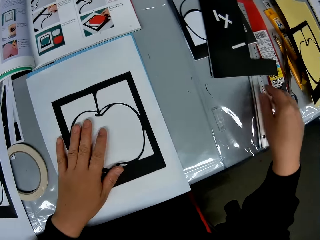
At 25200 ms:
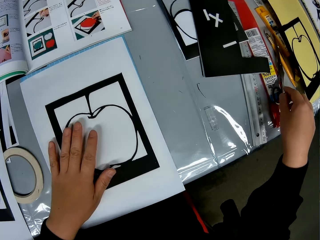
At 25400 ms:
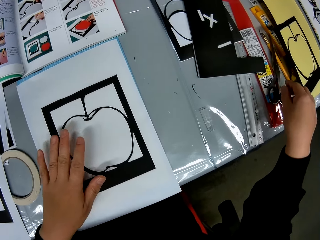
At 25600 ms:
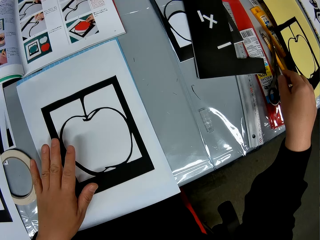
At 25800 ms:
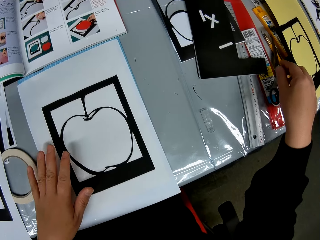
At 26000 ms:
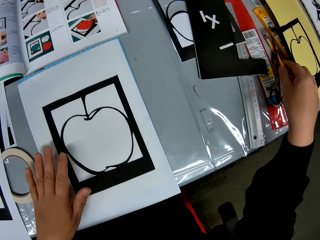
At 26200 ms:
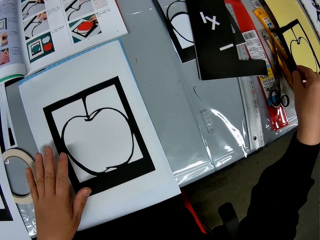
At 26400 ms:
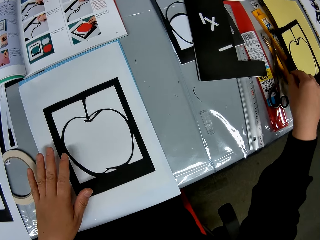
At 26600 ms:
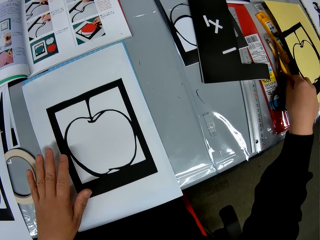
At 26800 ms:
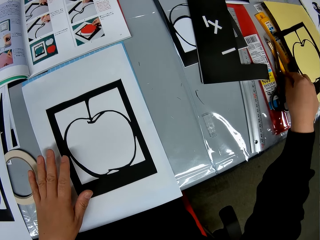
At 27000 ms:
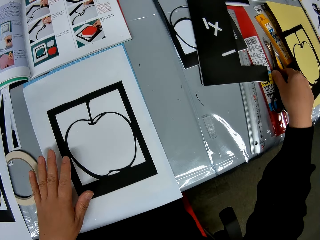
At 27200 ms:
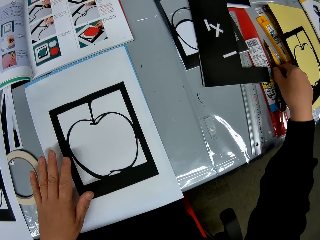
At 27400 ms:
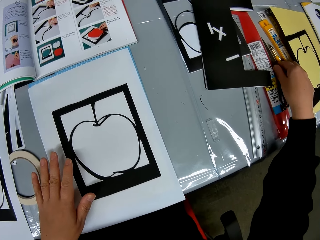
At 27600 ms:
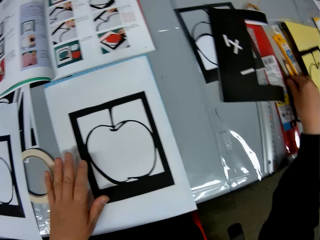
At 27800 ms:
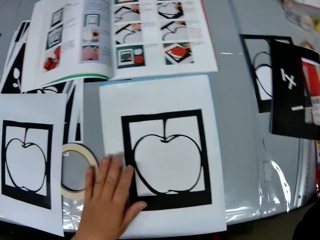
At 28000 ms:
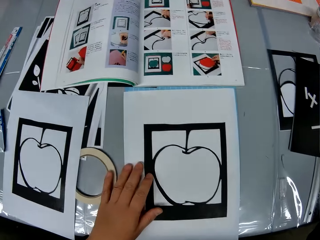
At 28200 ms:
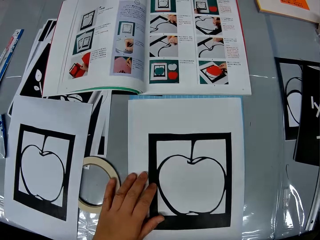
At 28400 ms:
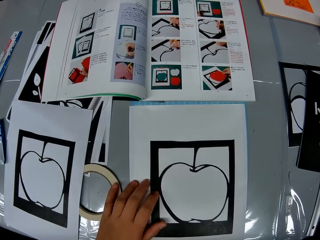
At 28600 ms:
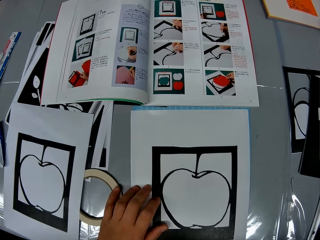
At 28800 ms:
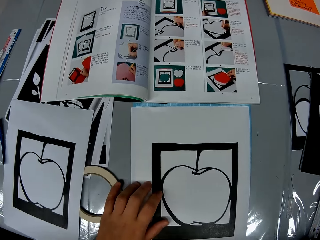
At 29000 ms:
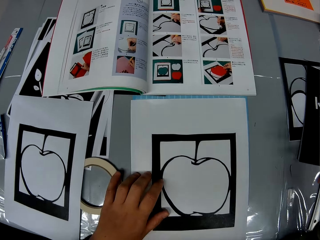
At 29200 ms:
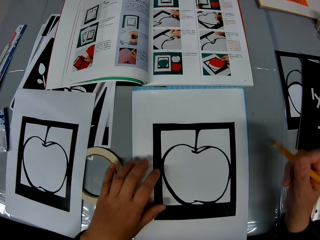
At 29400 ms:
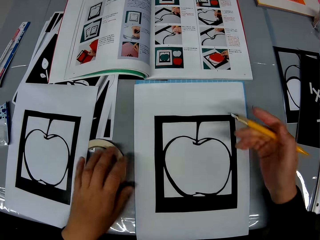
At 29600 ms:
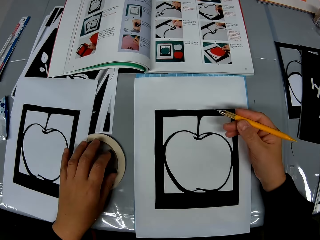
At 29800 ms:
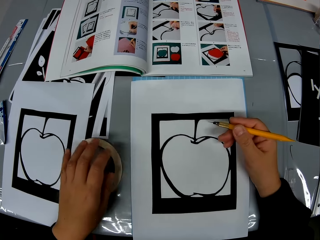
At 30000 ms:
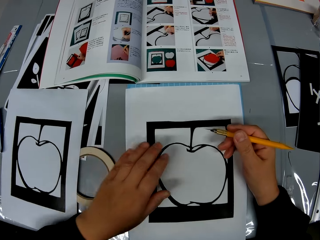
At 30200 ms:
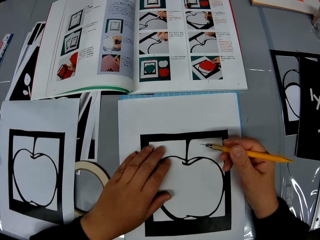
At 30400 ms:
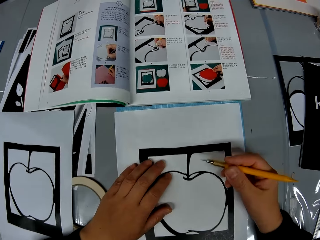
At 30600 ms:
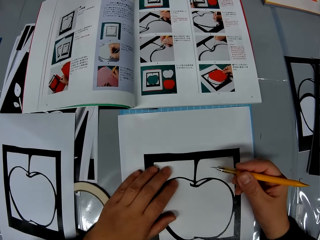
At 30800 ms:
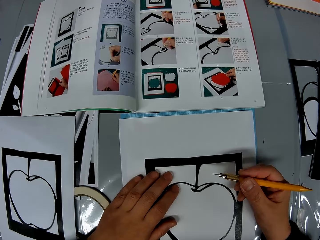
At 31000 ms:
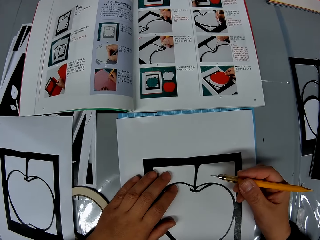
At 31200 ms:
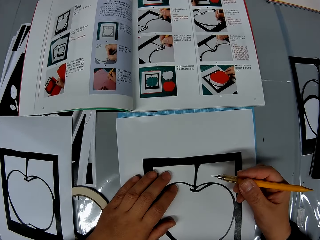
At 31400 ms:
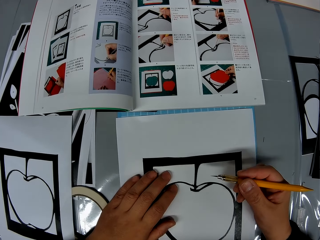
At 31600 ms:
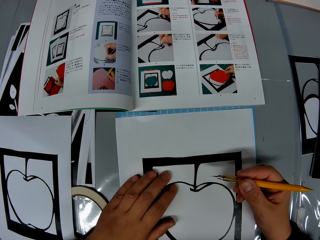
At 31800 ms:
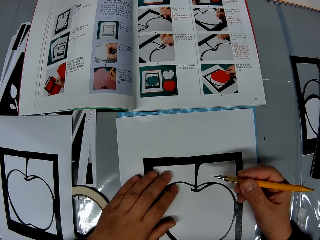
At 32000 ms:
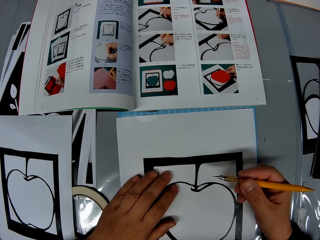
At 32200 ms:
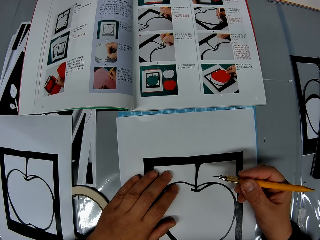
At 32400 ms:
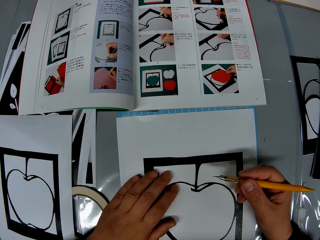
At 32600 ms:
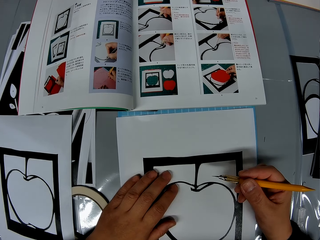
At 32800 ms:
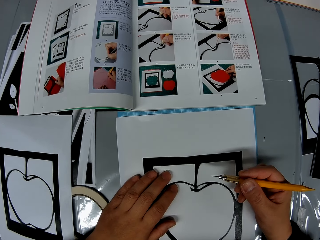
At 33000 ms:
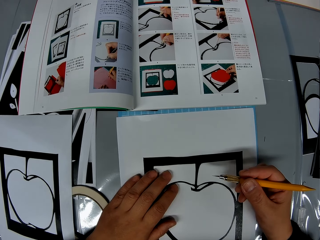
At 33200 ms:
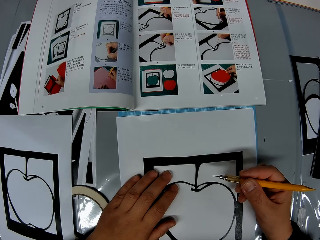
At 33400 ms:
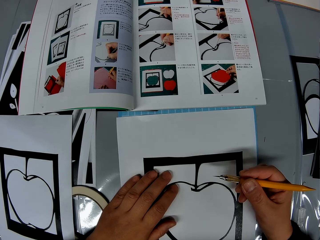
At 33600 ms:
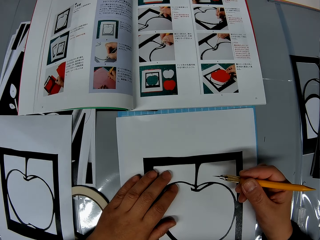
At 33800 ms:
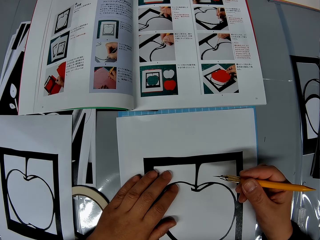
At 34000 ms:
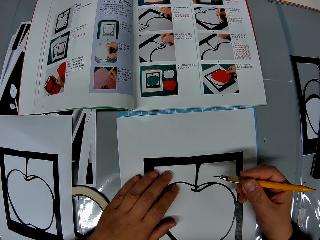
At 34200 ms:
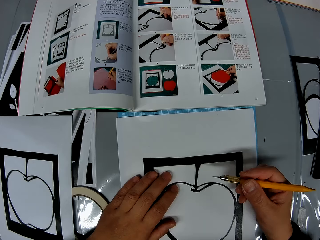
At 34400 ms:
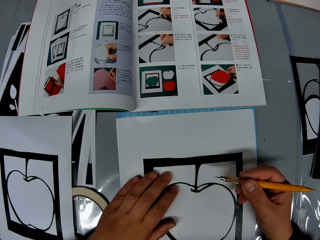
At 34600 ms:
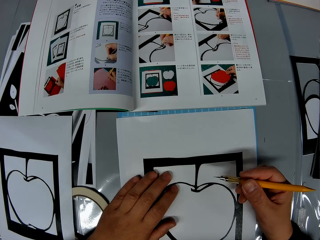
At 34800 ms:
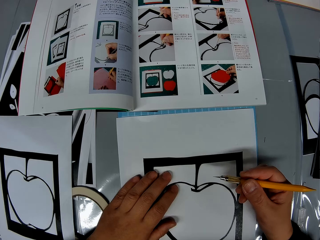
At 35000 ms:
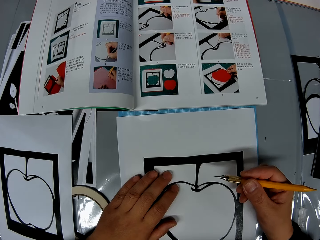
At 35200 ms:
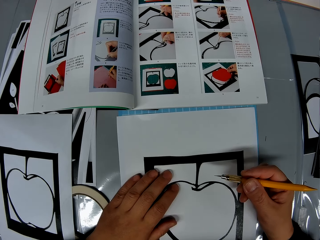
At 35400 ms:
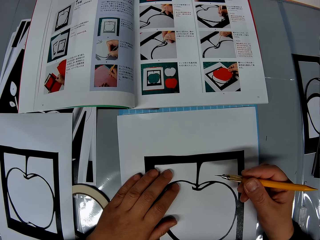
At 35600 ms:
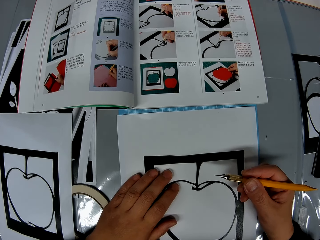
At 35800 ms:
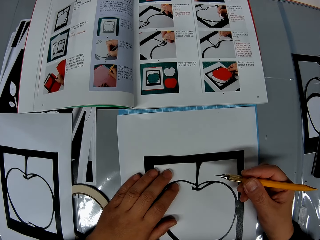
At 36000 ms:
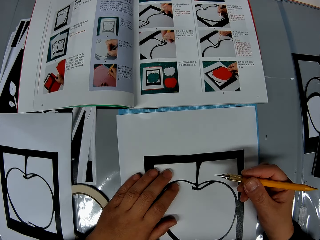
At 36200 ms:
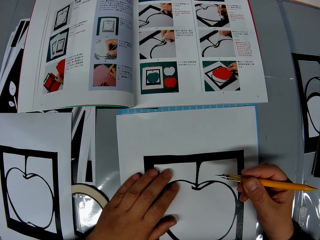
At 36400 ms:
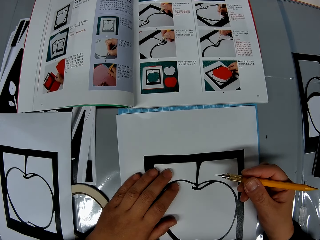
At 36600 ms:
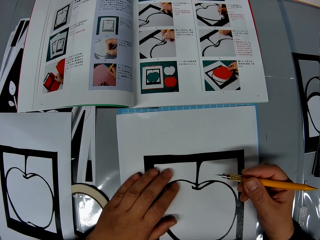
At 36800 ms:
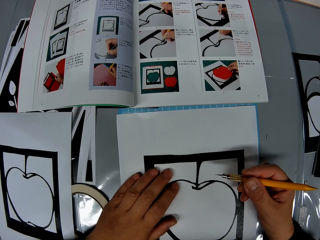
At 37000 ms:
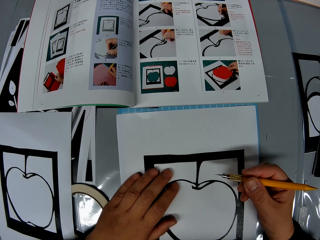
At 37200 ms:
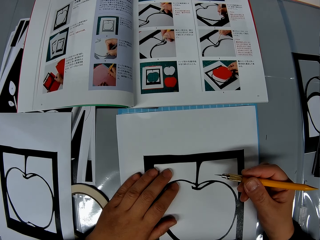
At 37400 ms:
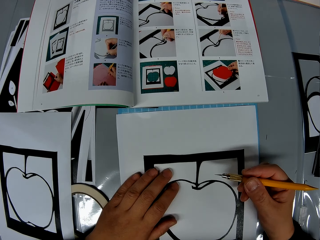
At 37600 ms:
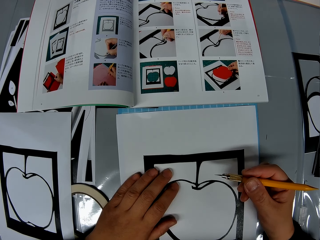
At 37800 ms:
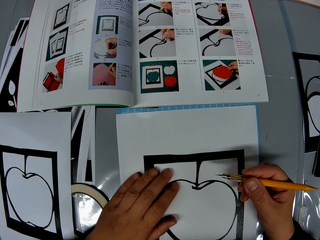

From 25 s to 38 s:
The camera wearer picks up a craft knife from the table. They read the book. They read the book again.

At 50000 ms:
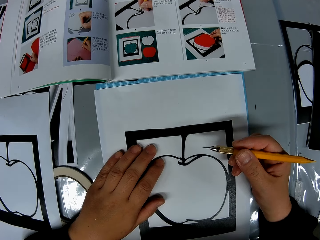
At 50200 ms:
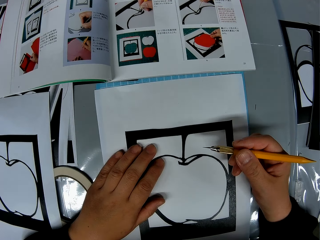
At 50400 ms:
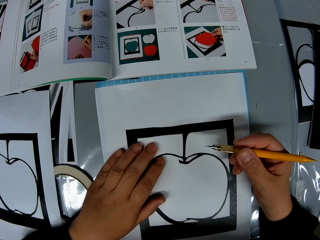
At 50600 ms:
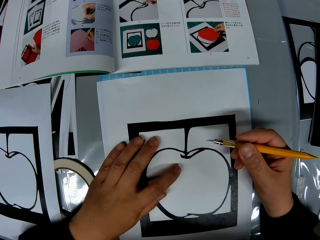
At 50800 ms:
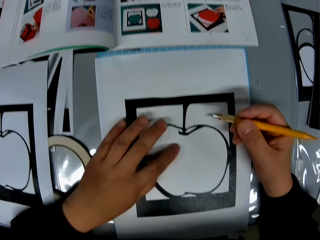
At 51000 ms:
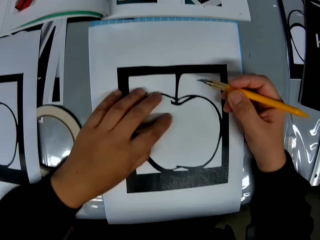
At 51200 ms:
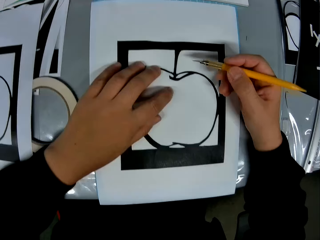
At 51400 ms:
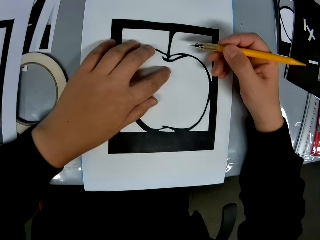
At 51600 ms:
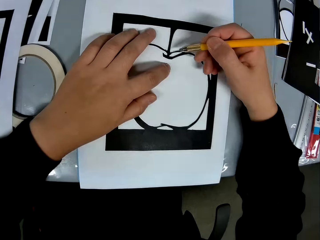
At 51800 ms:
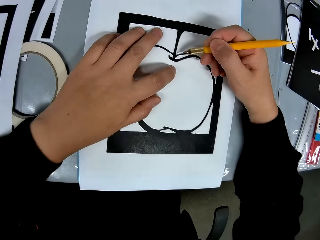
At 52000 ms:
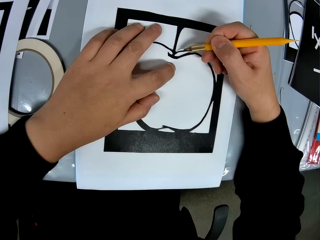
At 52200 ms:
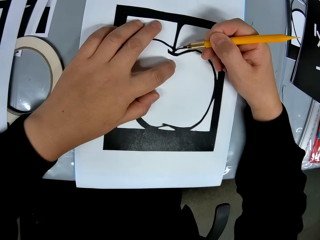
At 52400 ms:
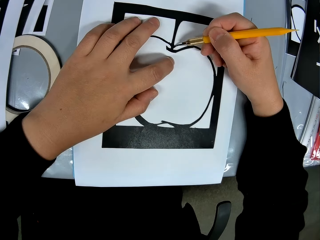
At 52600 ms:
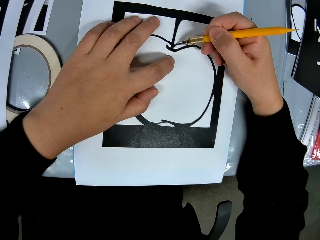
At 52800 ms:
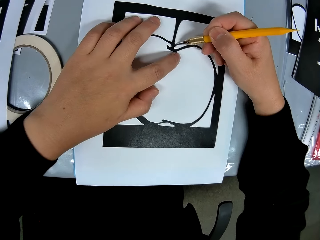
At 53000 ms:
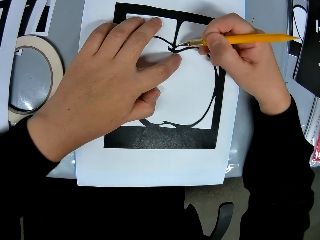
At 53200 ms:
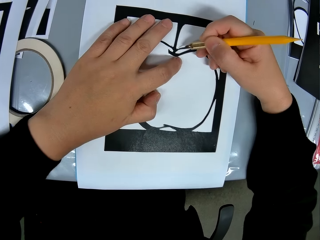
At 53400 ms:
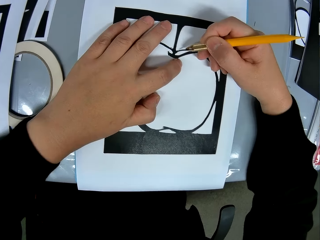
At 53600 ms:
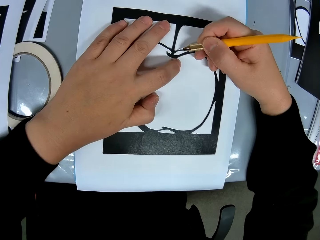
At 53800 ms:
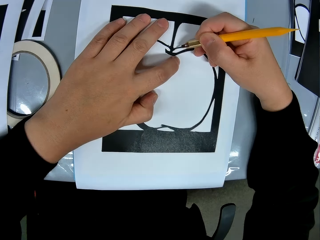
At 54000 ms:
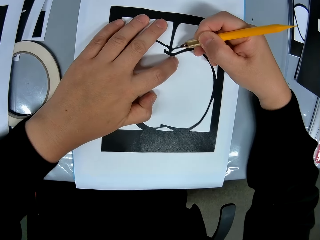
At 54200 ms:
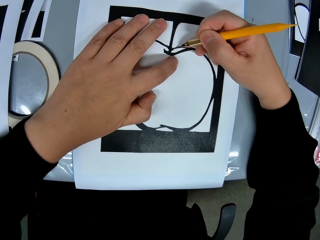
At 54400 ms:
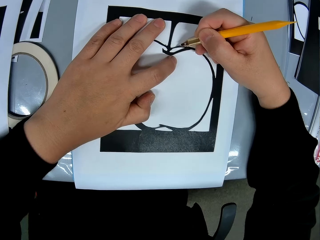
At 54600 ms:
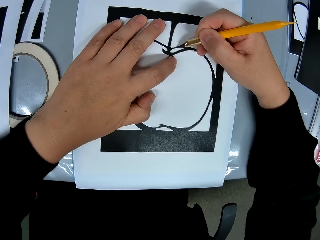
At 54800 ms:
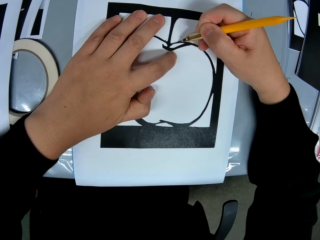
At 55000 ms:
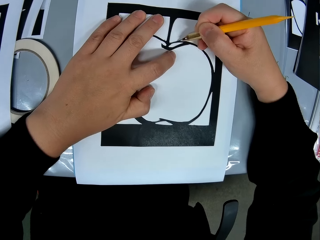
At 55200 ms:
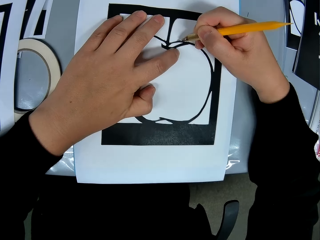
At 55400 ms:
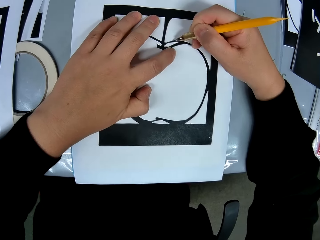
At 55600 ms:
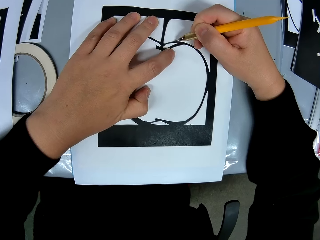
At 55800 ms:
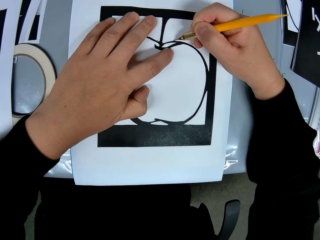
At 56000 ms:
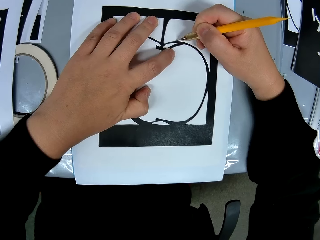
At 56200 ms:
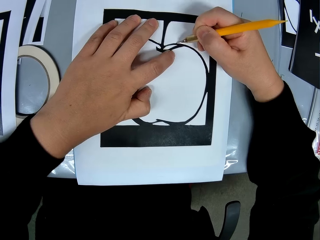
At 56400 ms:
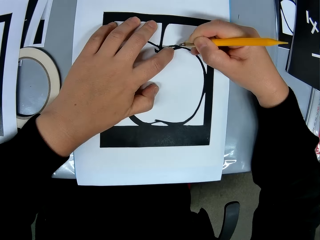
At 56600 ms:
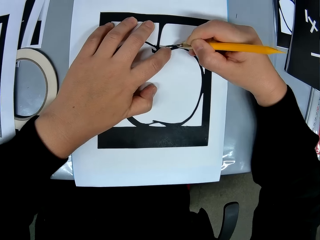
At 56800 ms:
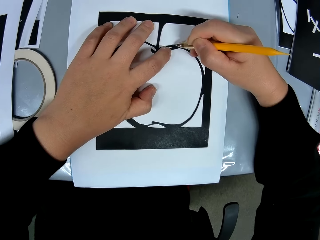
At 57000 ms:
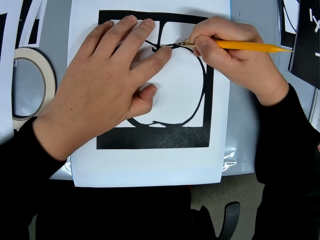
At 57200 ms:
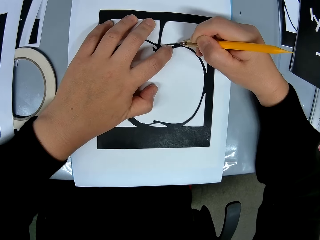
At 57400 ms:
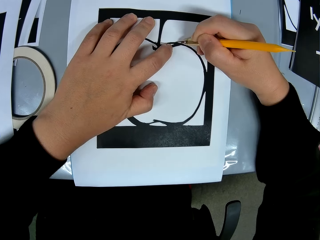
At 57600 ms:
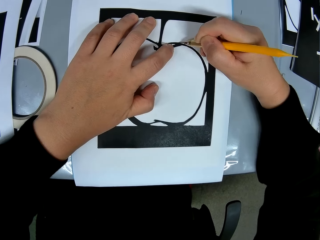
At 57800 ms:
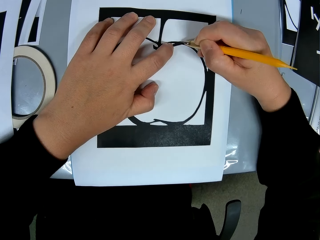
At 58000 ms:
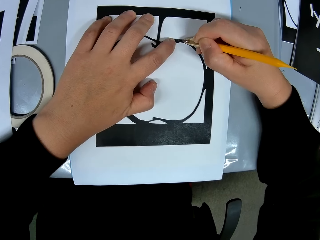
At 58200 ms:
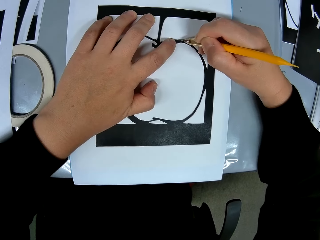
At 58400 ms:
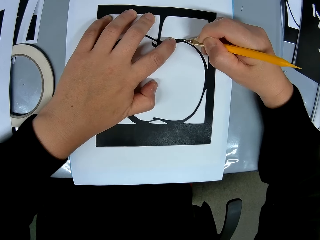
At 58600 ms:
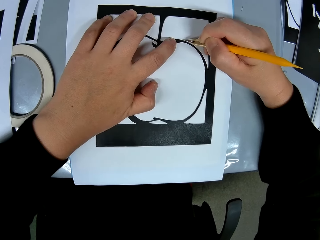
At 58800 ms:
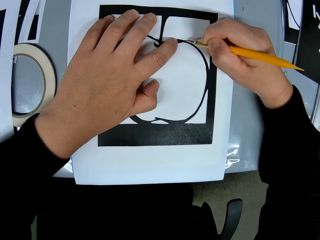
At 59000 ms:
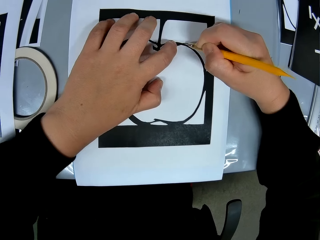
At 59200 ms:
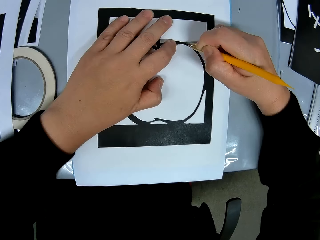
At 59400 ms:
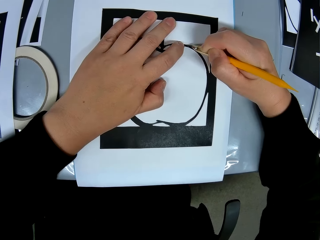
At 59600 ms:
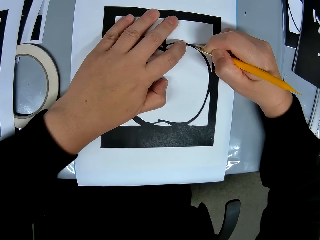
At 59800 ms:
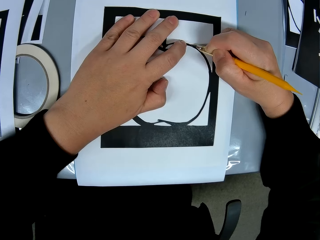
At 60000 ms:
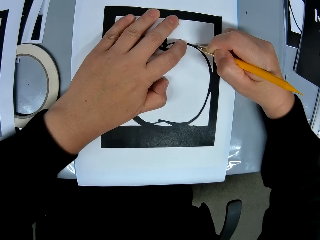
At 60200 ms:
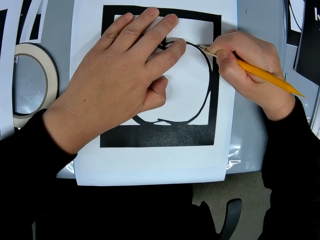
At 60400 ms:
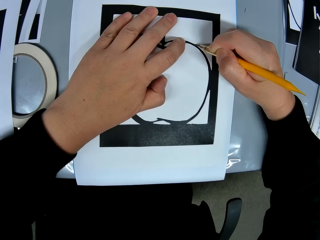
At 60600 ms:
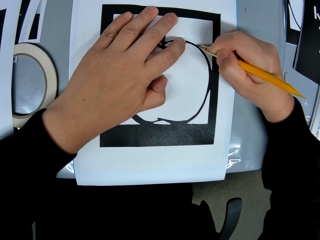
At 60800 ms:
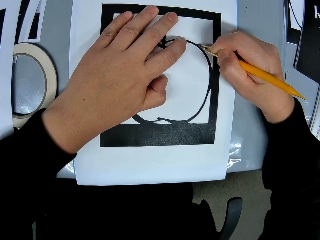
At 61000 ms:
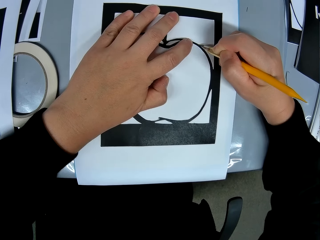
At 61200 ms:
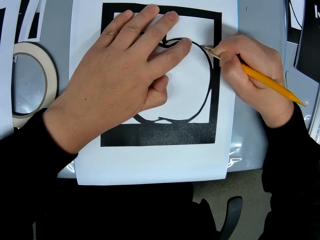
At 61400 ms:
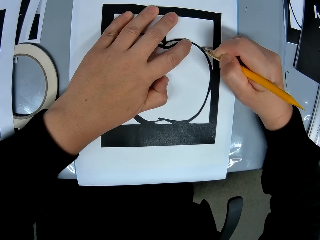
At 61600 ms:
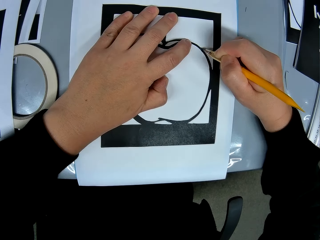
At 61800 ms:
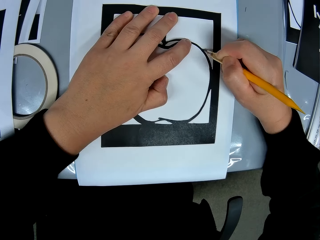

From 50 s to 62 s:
The camera wearer cuts the craft paper with the craft knife.
